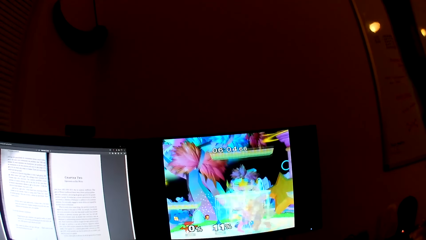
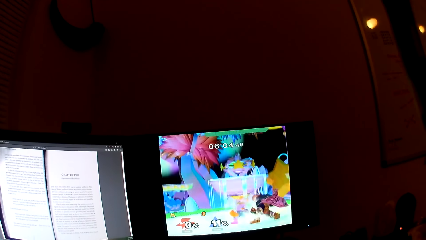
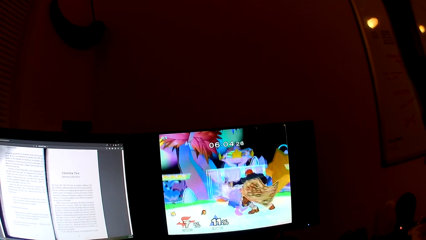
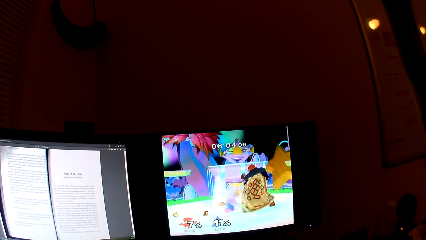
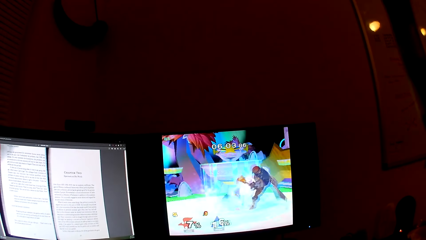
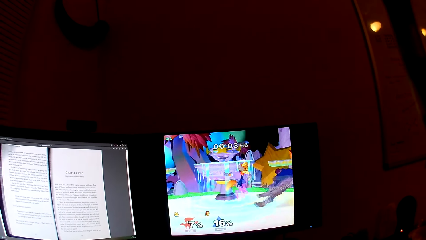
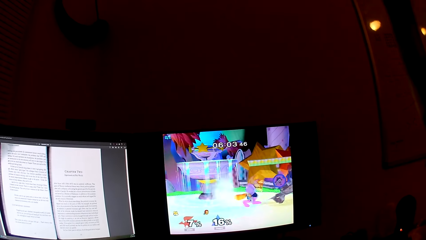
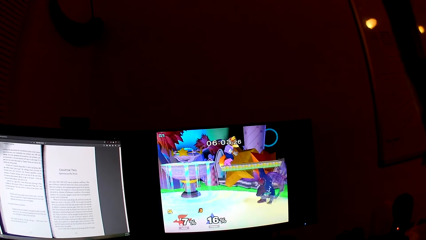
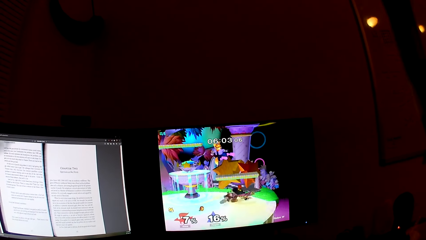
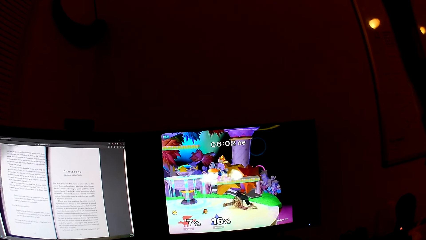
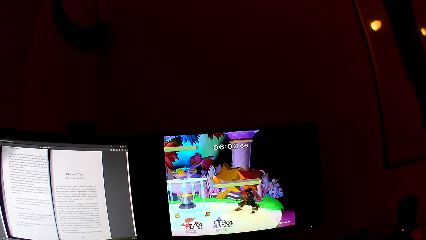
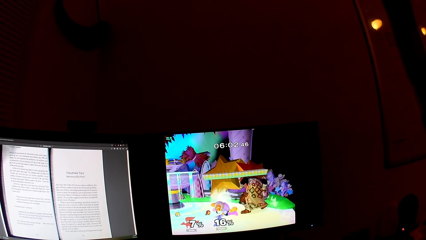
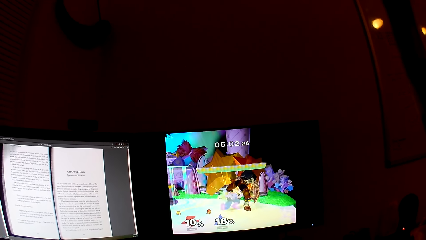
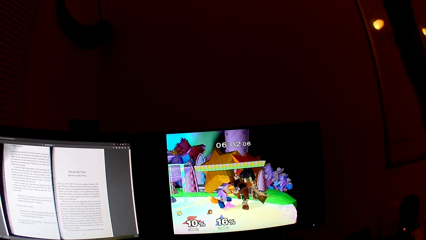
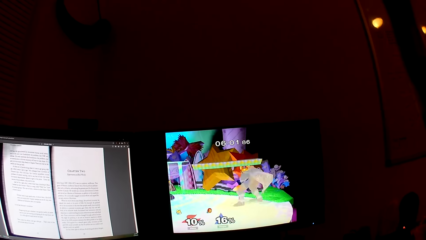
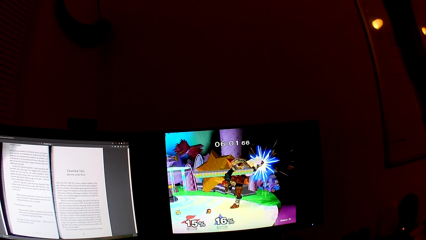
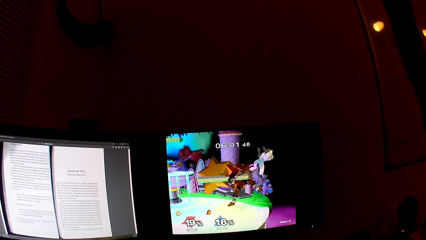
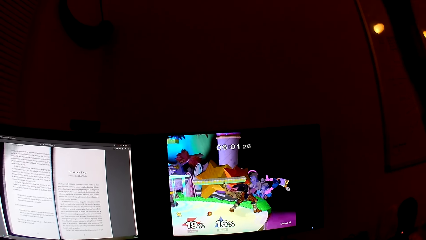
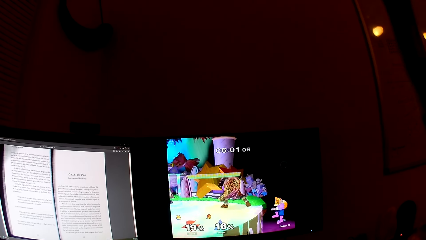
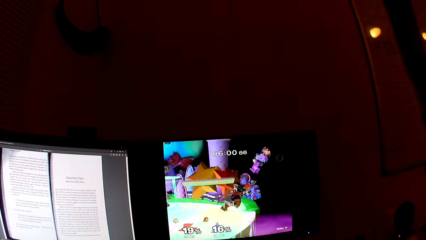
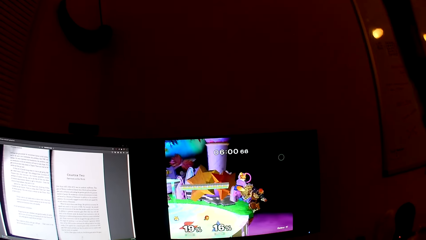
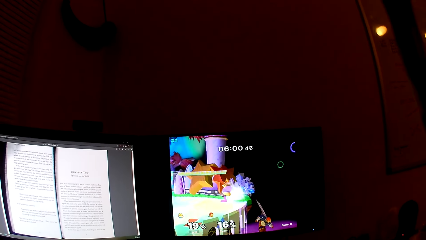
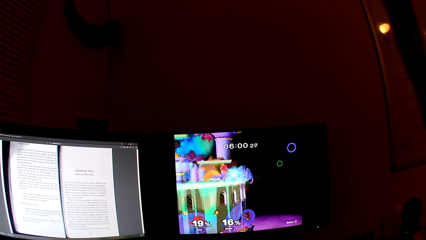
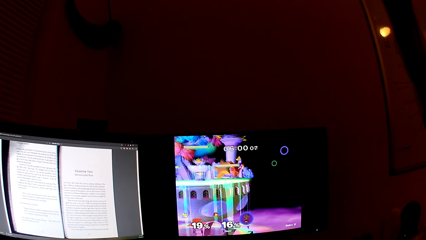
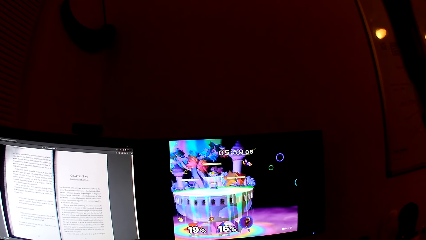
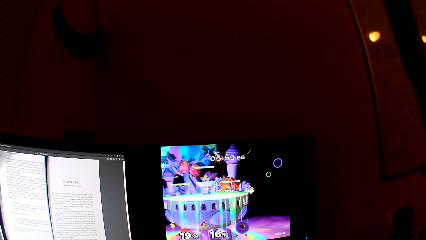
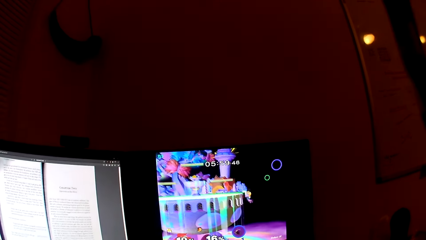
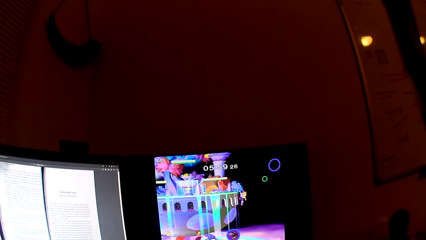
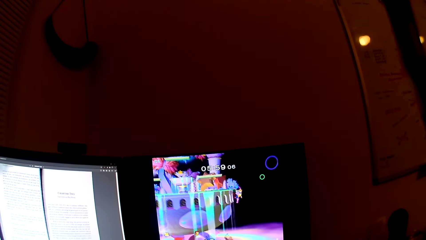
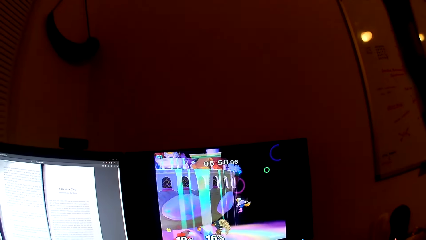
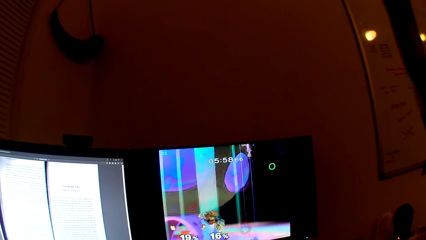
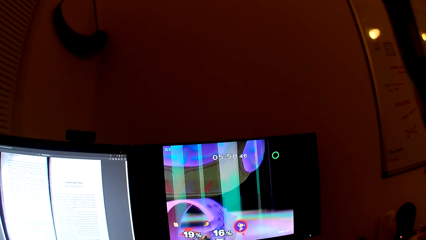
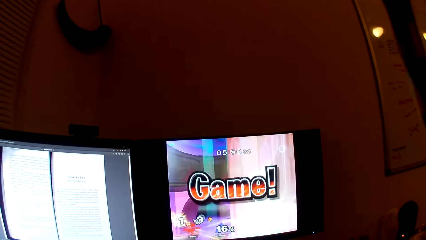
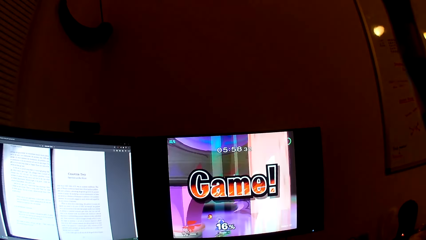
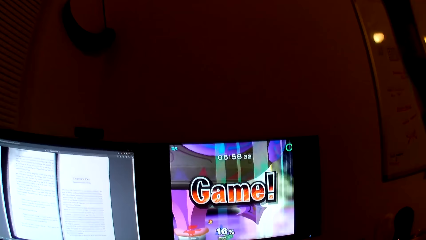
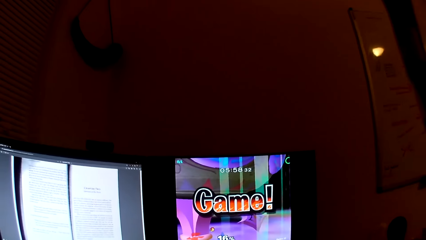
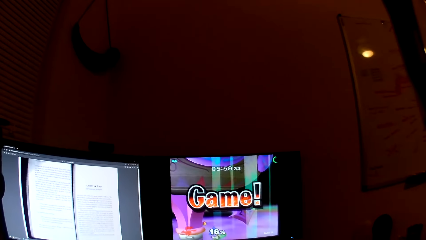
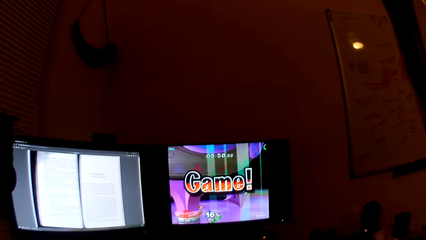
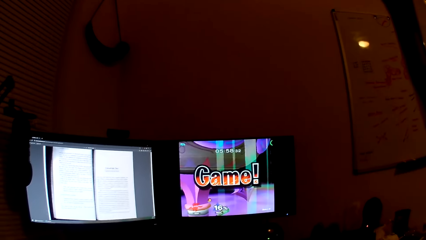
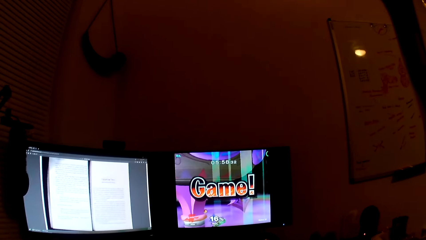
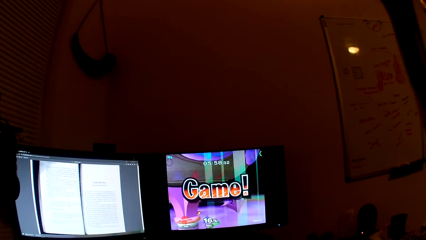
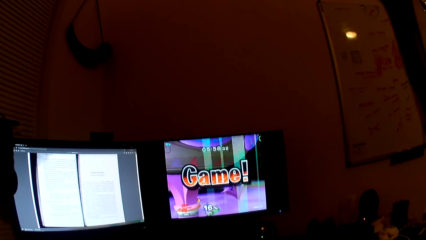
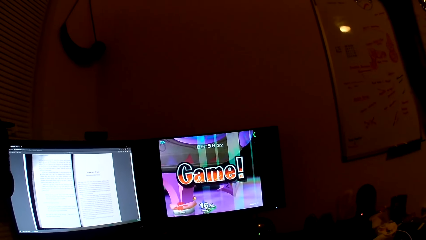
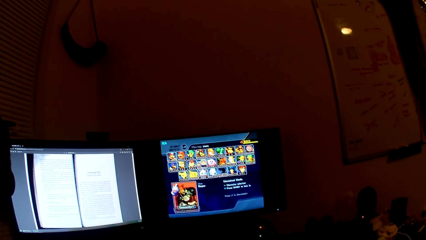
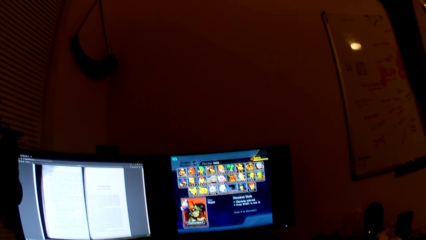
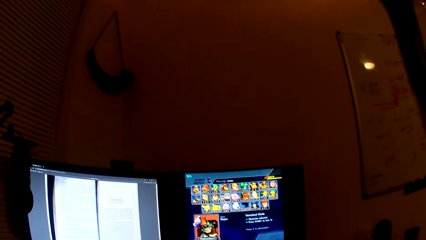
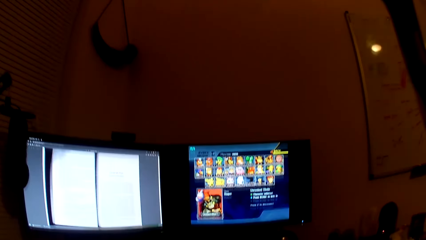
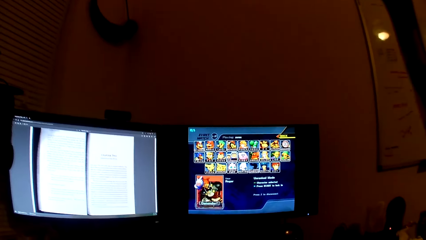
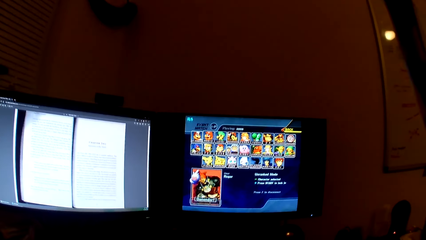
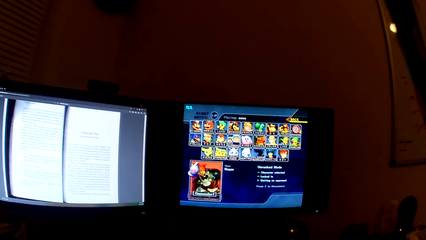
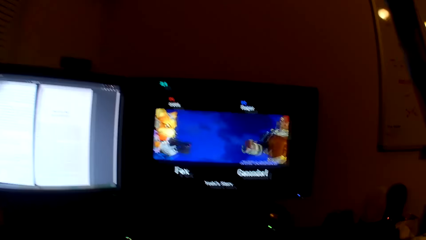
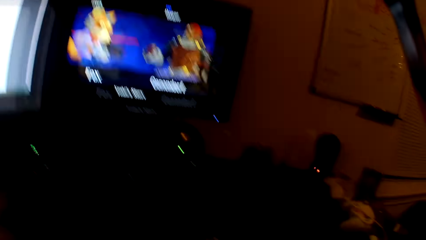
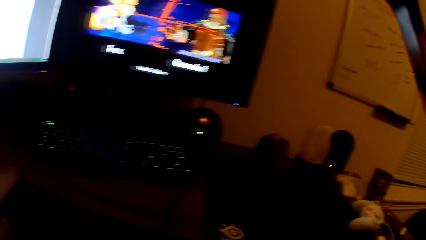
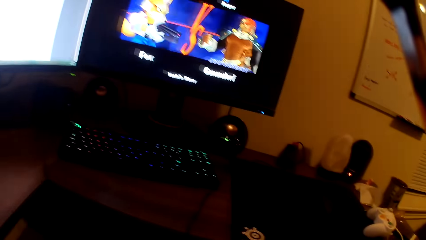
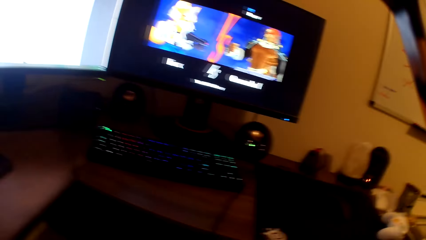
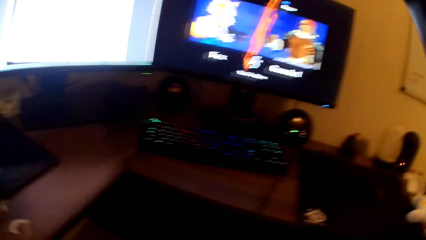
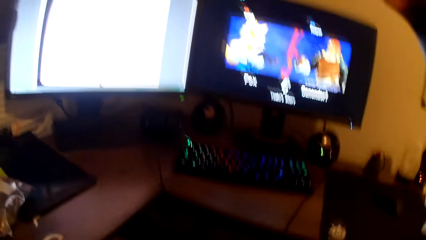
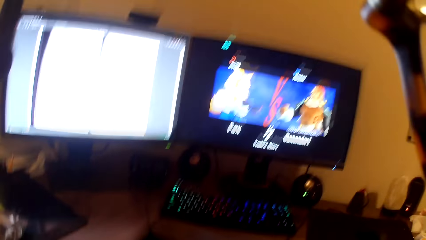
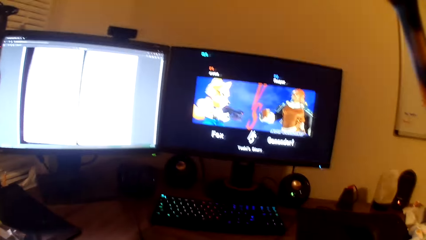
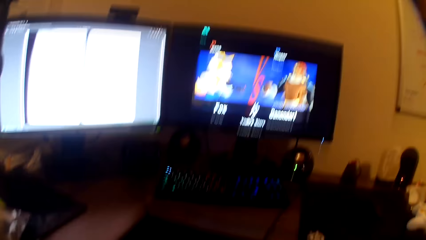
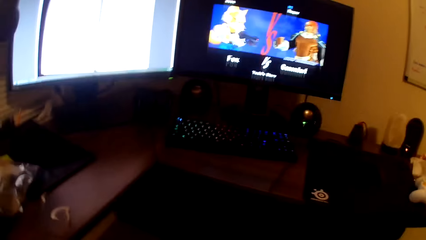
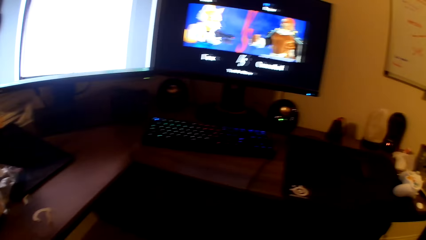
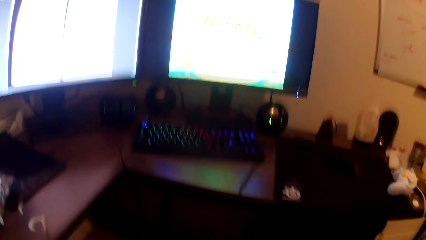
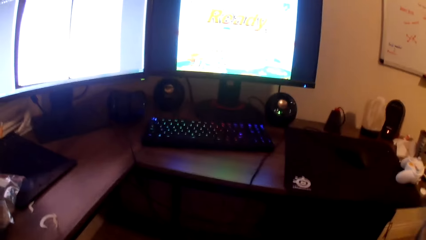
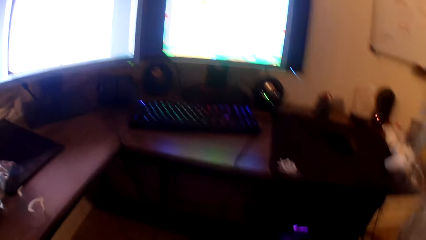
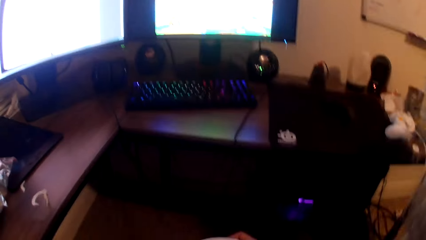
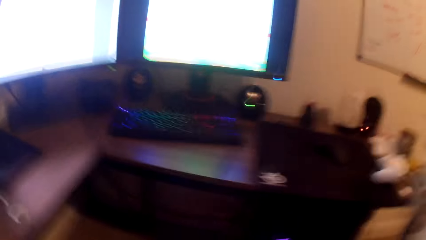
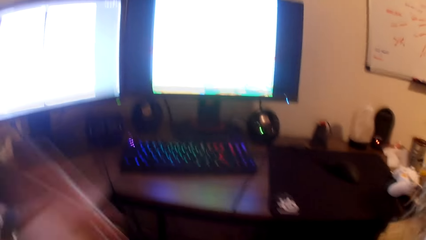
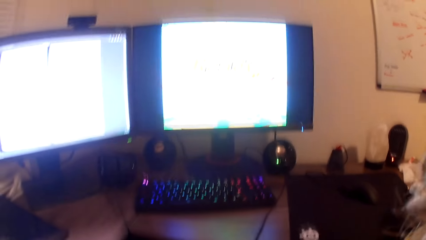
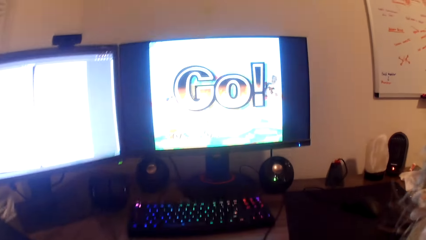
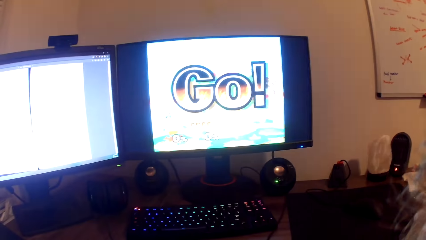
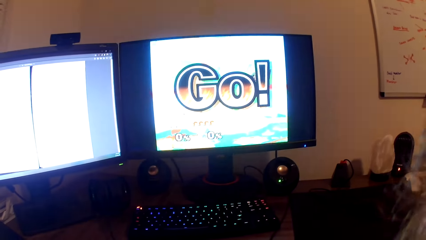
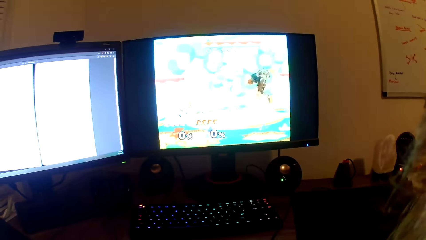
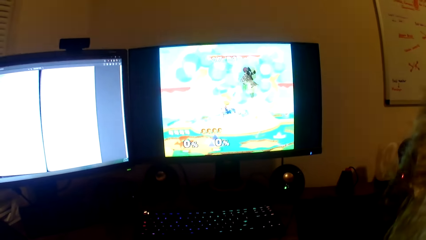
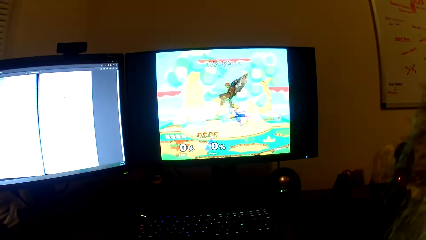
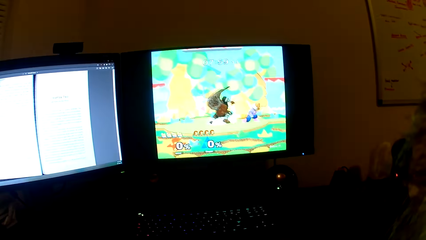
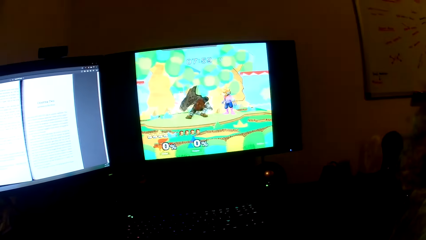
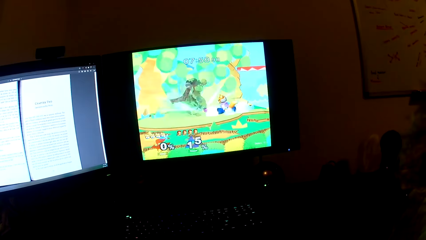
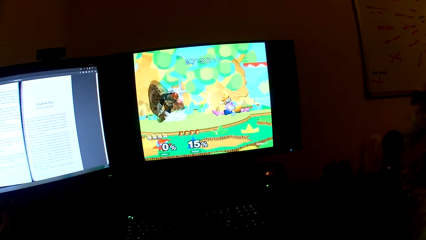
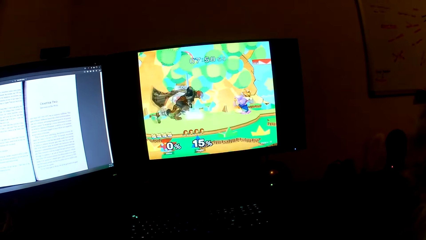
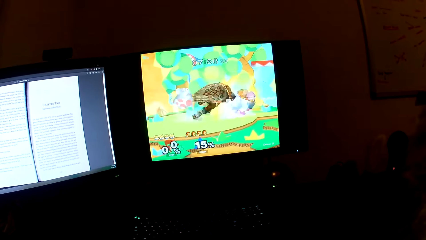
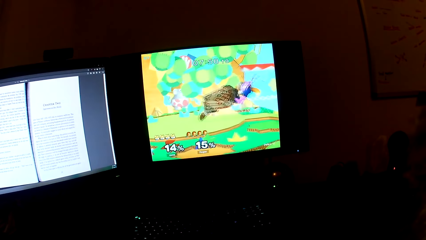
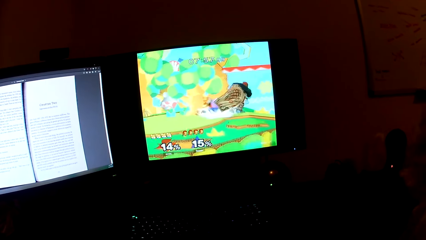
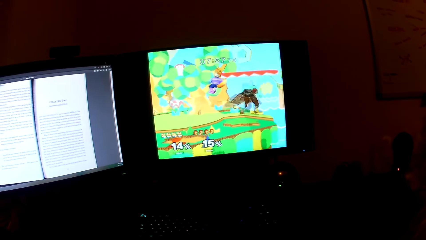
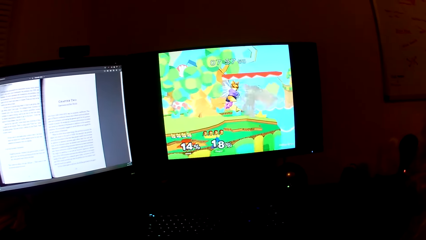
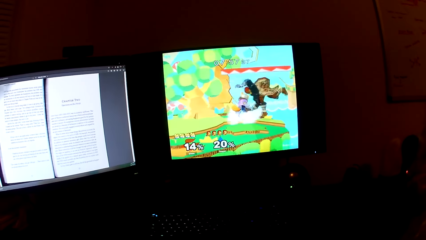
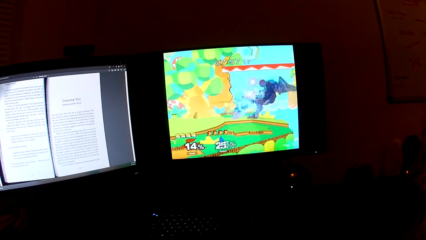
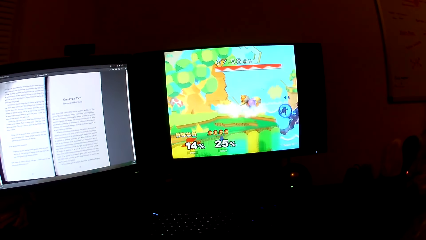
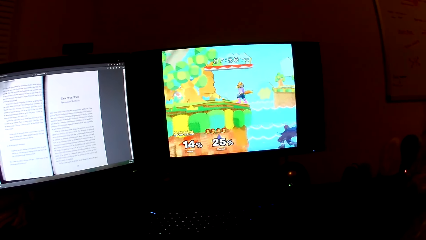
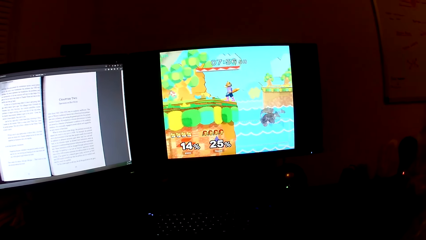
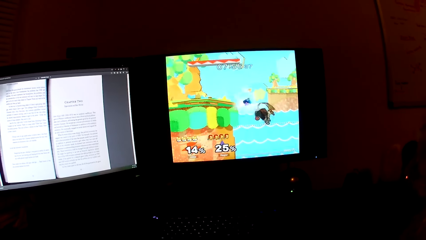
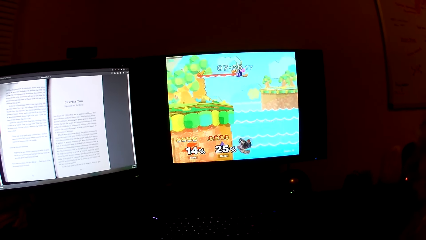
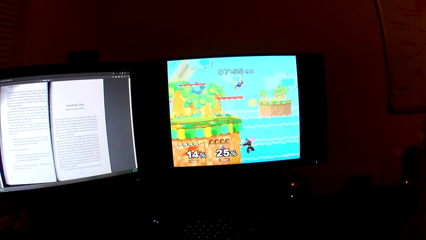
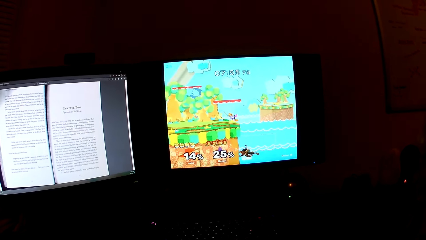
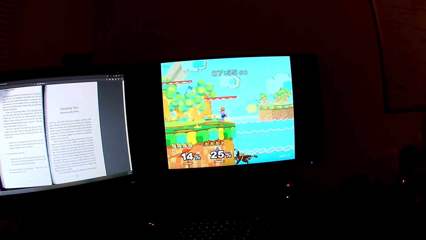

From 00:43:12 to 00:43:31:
The camera wearer looks around. They look at the computers.
